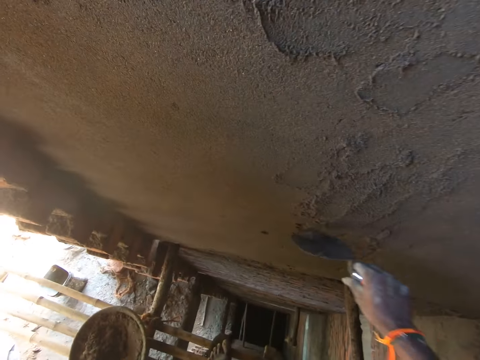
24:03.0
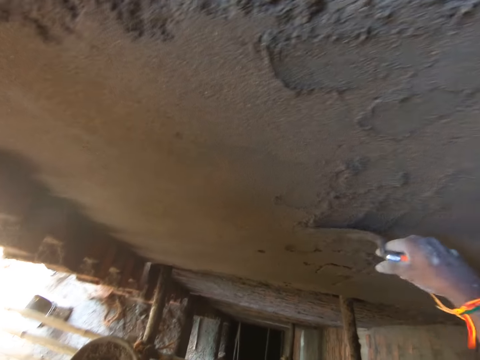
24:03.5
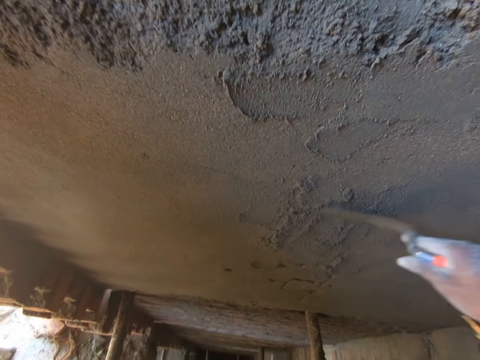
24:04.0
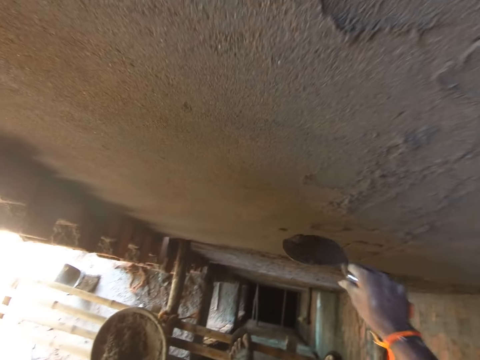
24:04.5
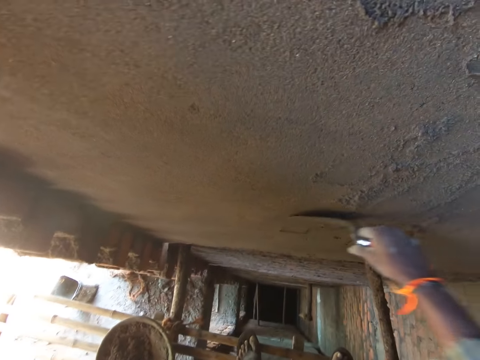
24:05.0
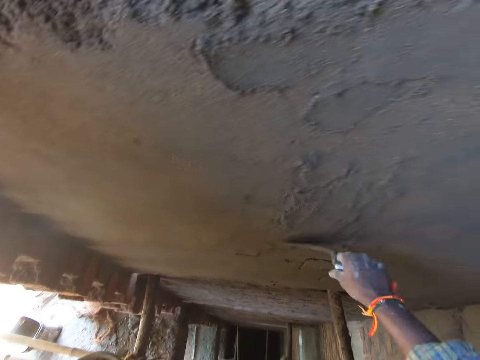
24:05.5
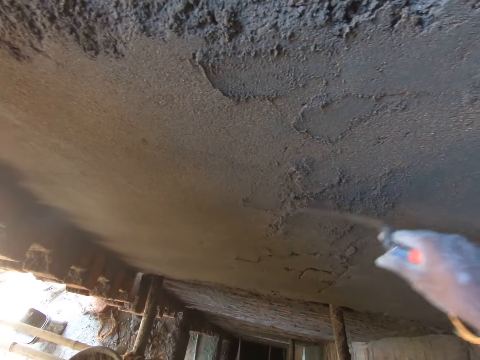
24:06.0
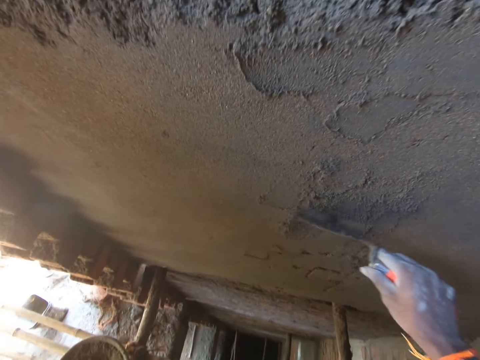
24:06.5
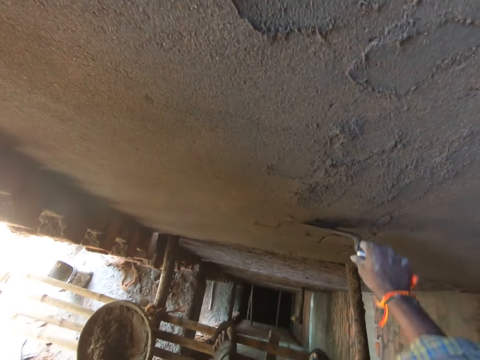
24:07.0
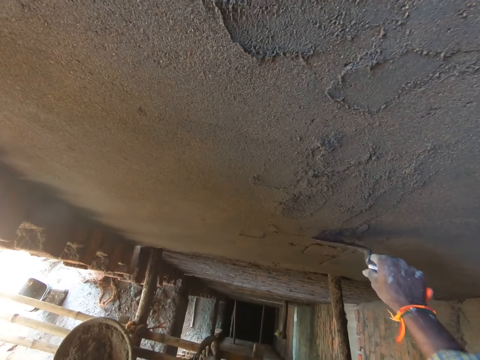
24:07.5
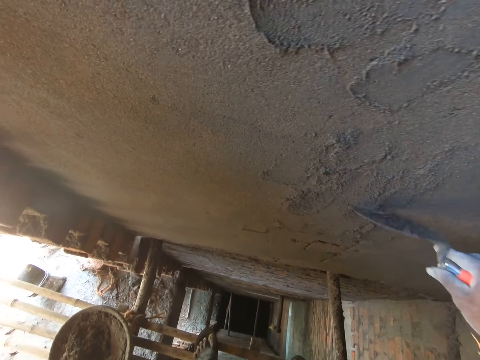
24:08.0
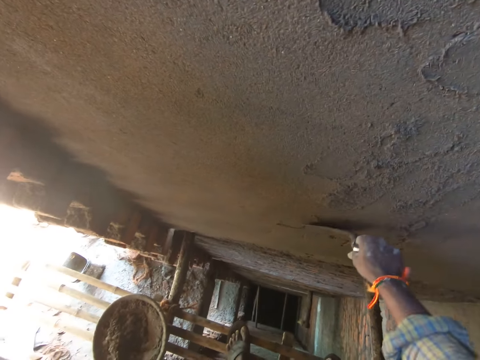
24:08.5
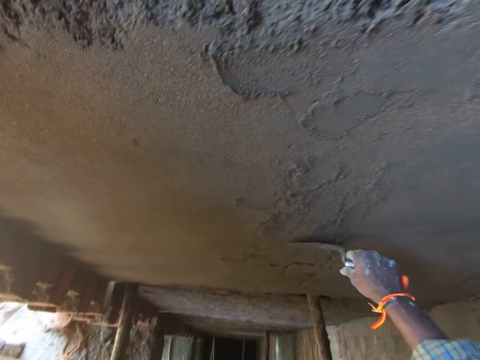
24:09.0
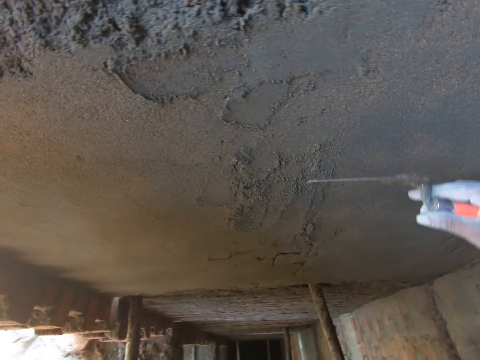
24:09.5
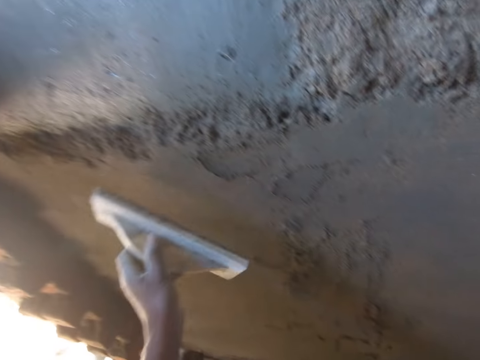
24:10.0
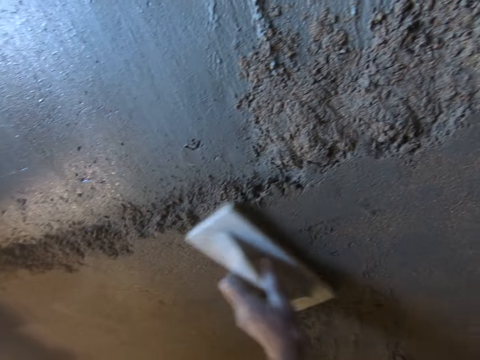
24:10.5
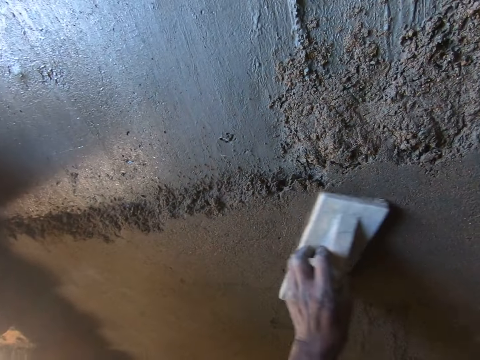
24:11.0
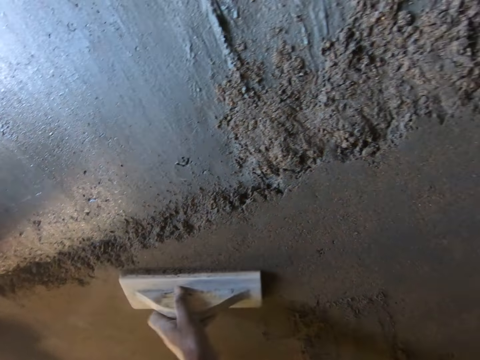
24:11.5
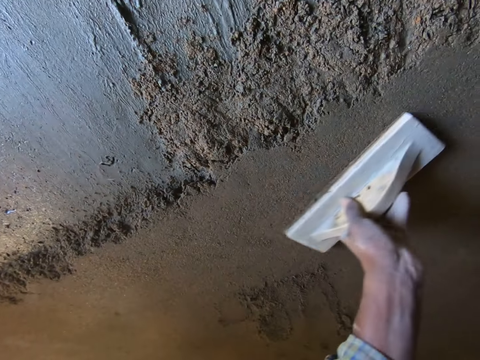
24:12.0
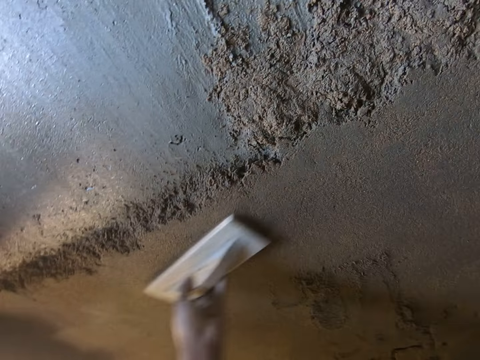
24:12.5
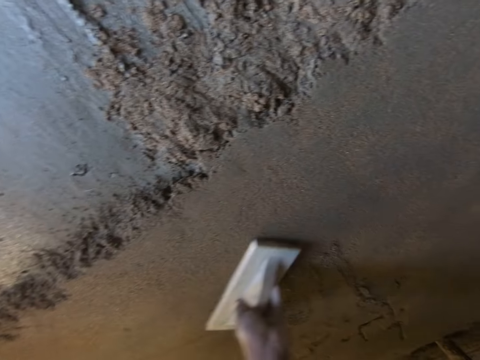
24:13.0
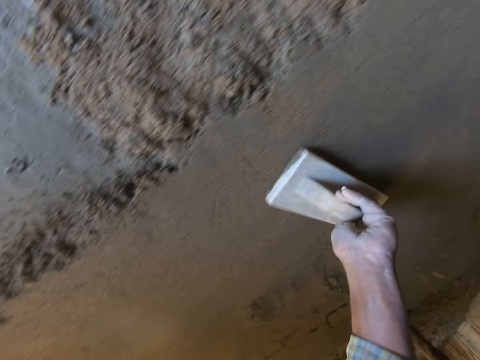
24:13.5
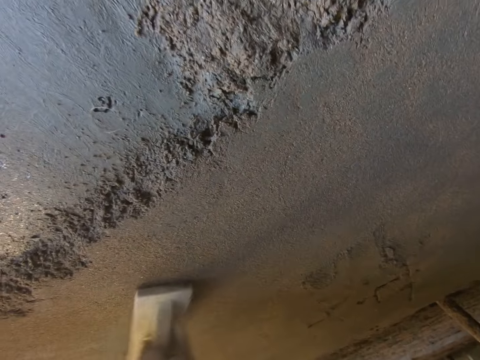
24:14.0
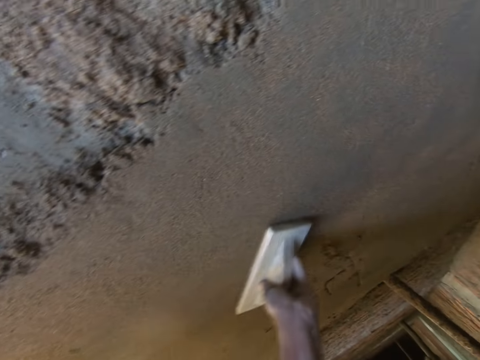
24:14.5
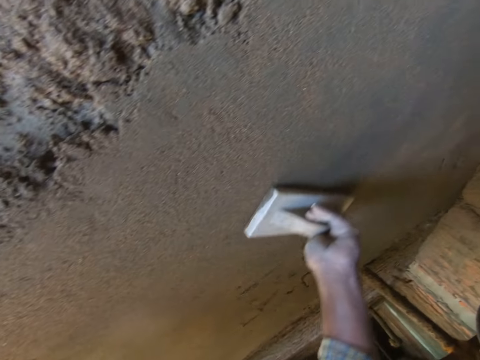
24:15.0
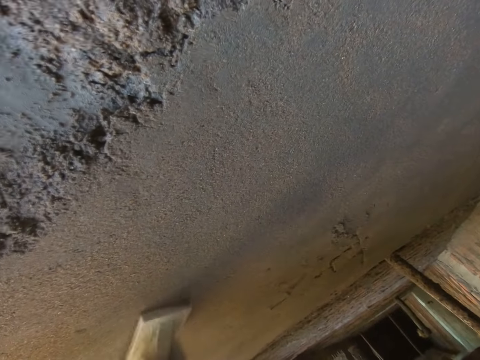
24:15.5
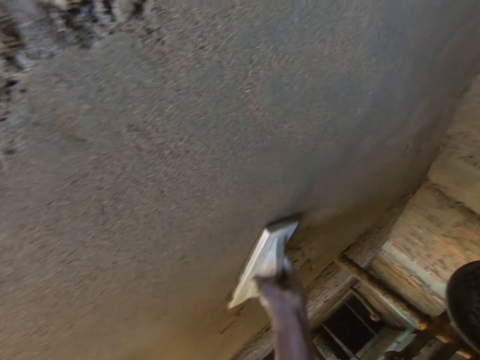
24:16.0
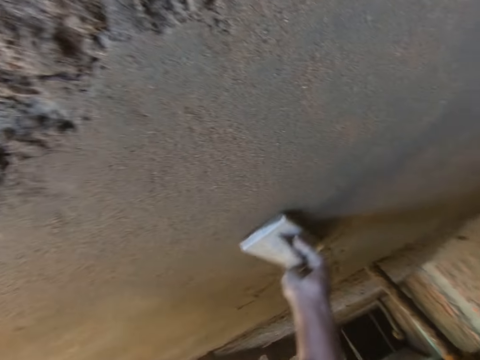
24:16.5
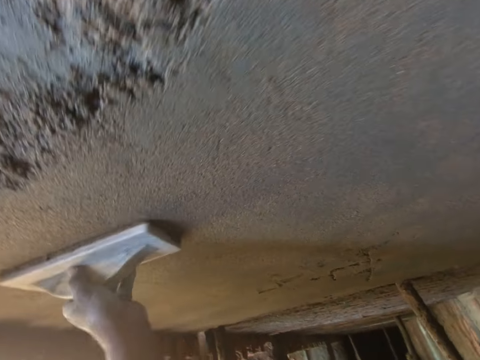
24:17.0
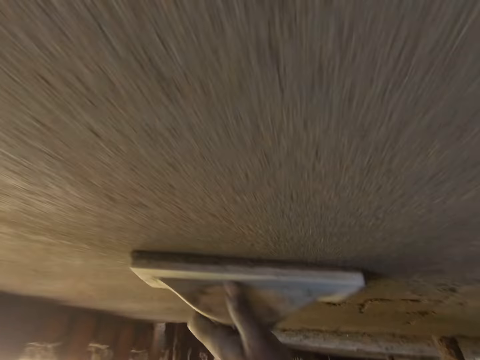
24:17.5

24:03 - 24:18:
The camera wearer smoothens the wall surface with the wooden float in his left hand.

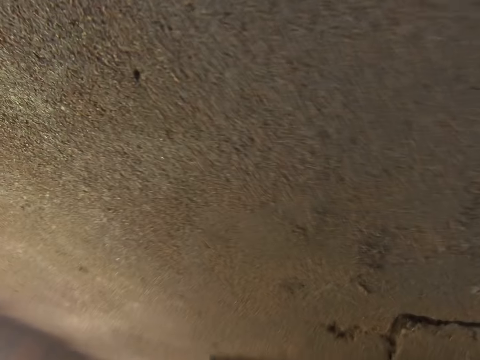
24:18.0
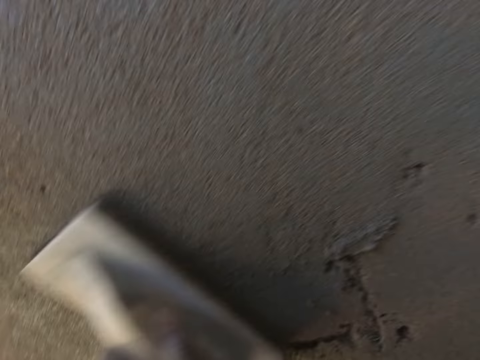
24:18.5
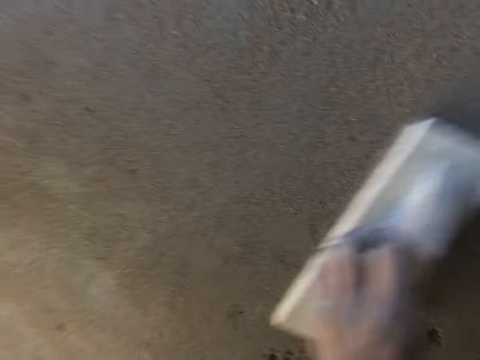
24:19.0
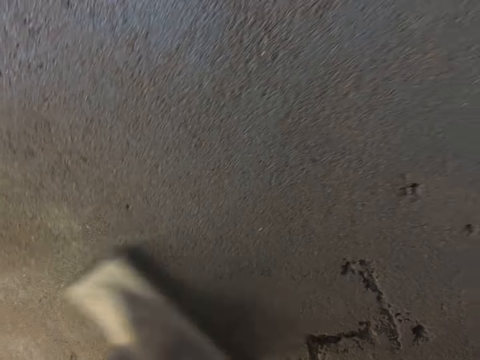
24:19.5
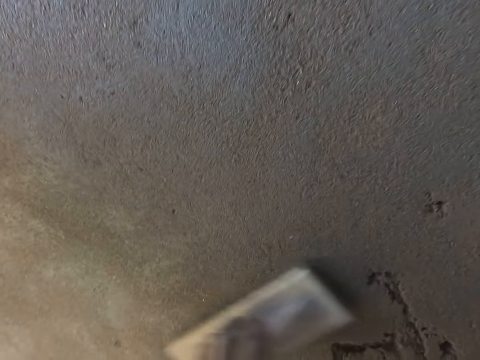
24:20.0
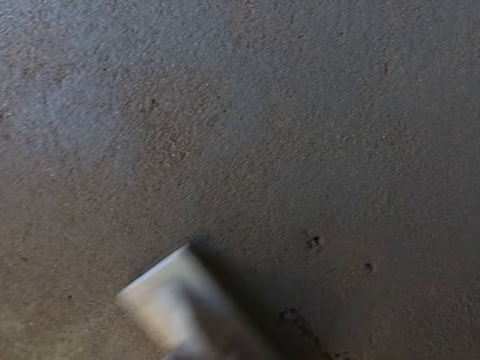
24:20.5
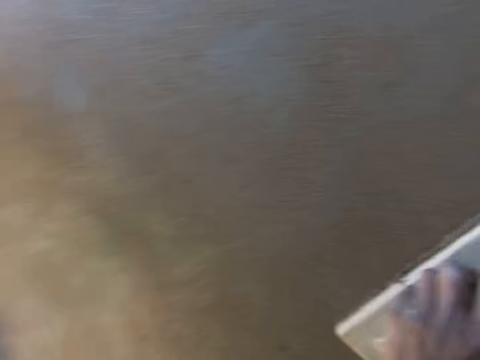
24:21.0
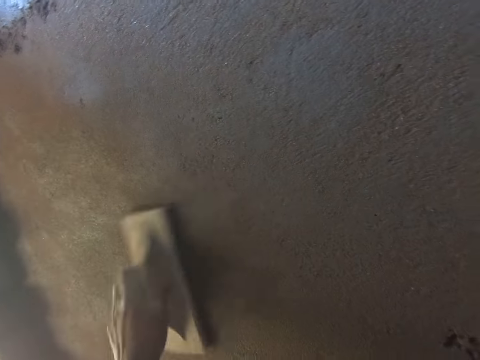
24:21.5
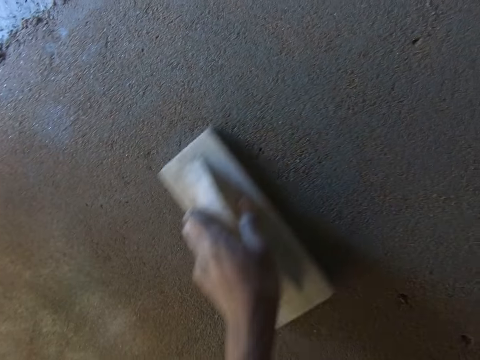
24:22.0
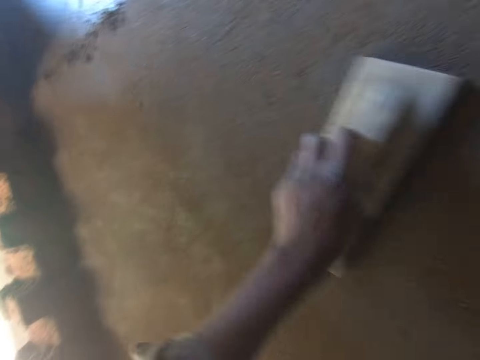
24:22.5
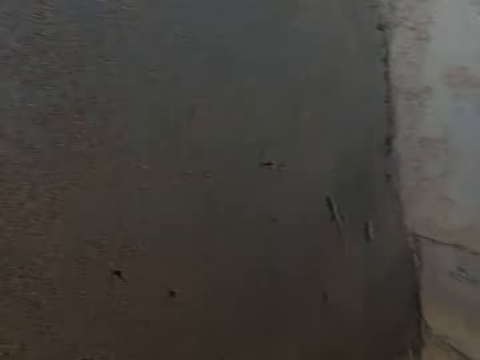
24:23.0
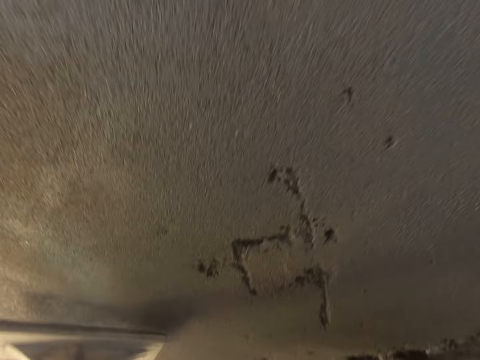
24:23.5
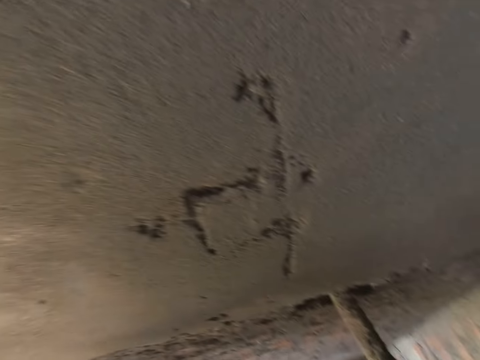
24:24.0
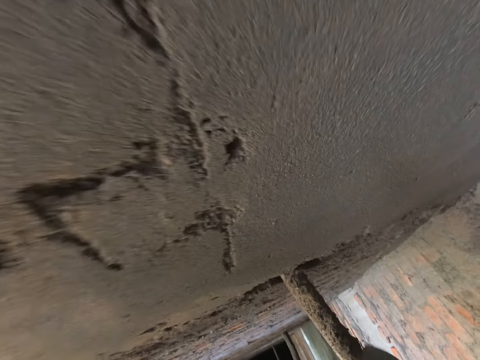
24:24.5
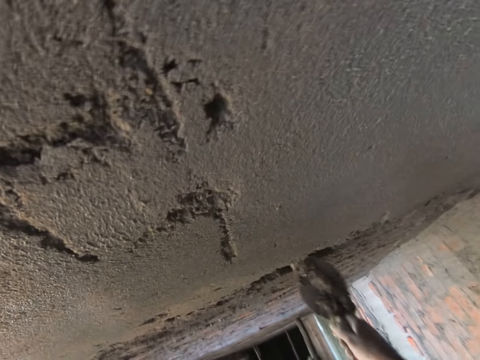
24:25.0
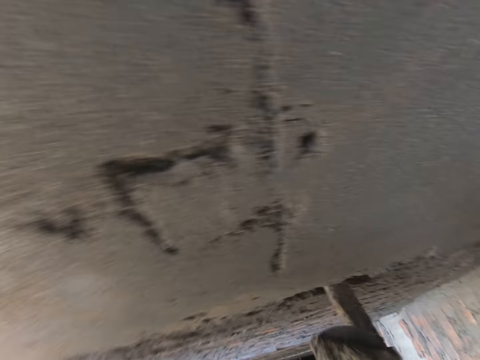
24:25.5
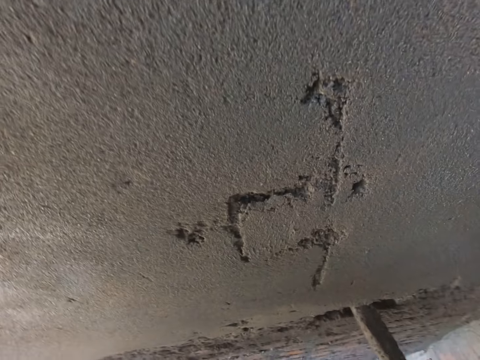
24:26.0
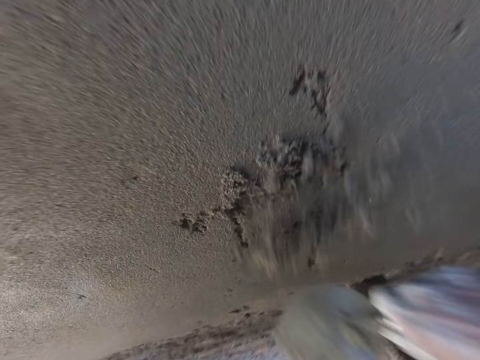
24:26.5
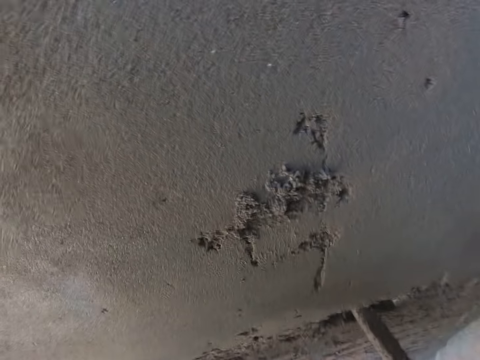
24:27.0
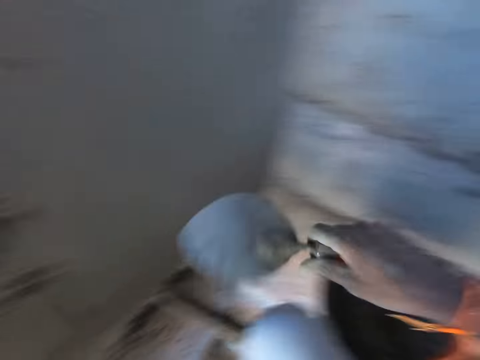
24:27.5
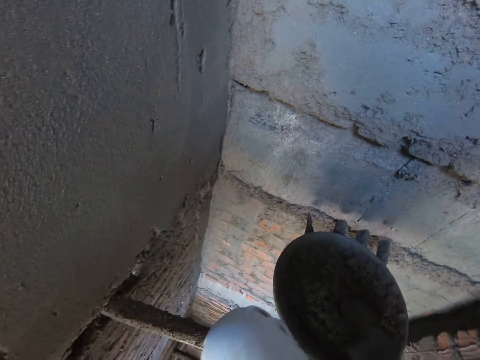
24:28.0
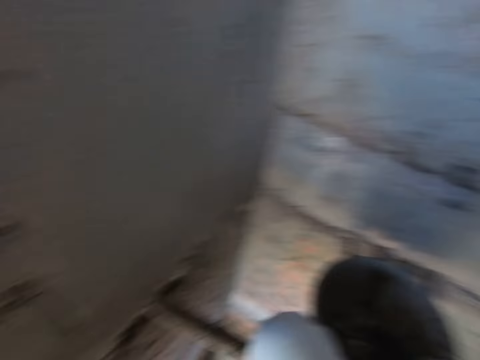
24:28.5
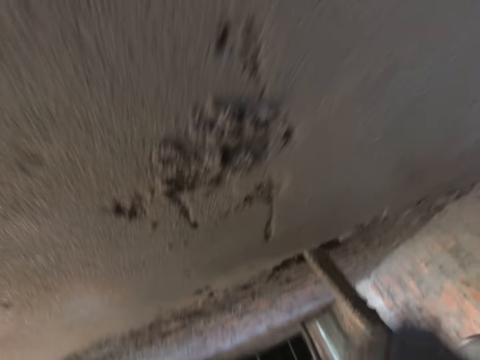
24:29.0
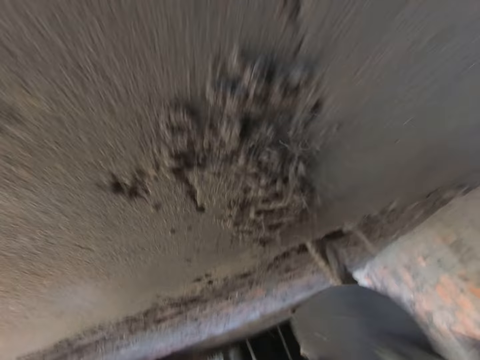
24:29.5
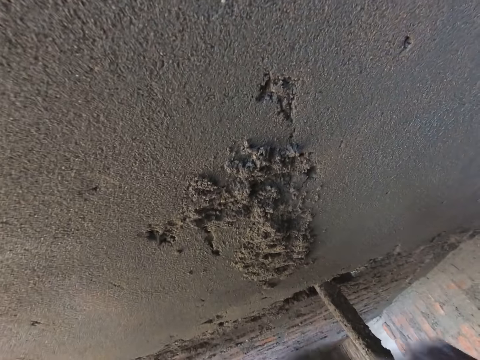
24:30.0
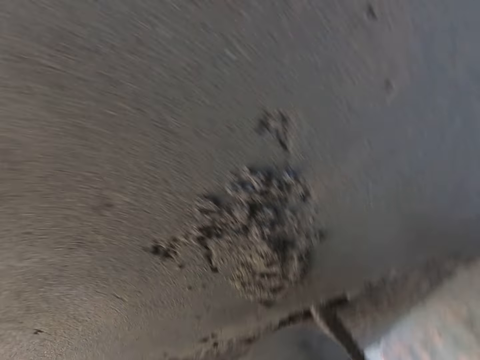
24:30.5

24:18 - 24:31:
The camera wearer removes cement from the bamboo scaffold with the hand trowel in his right hand. He plasters the wall with the cement in the hand trowel in his right hand. He scoops some cement from the head pan on the bamboo scaffold with the hand trowel in his right hand. He plasters the wall with the cement in the hand trowel in his right hand.
